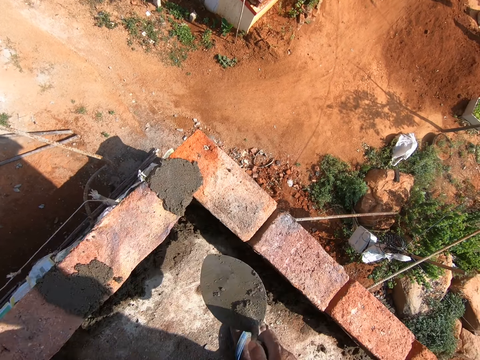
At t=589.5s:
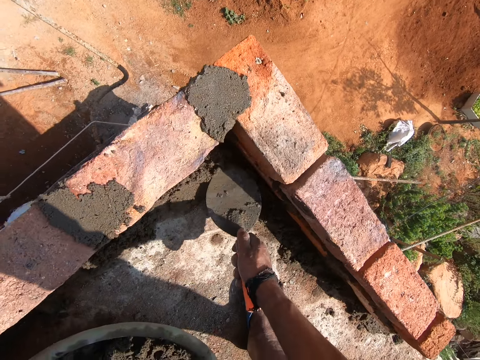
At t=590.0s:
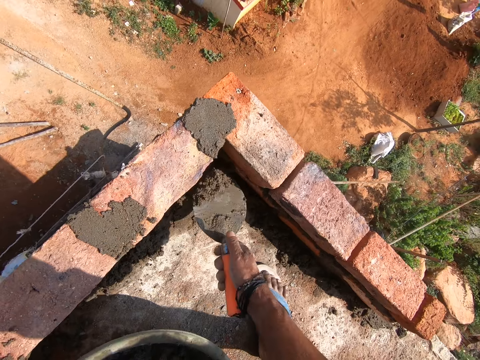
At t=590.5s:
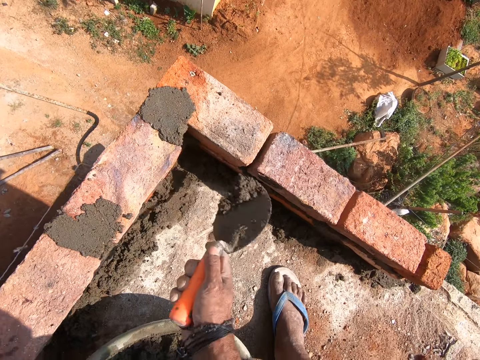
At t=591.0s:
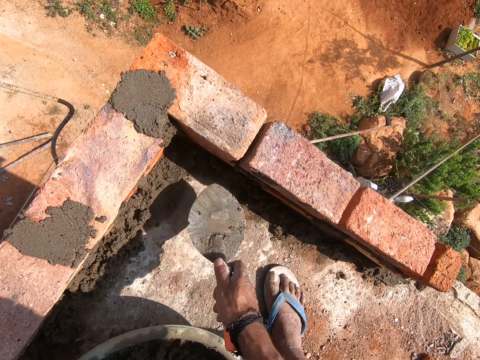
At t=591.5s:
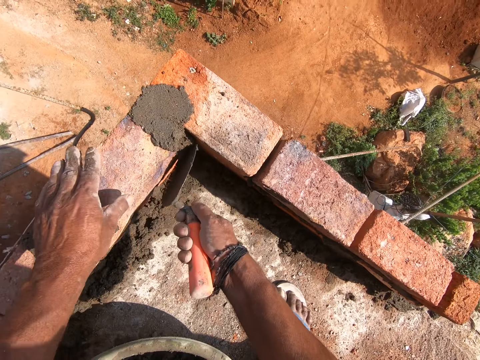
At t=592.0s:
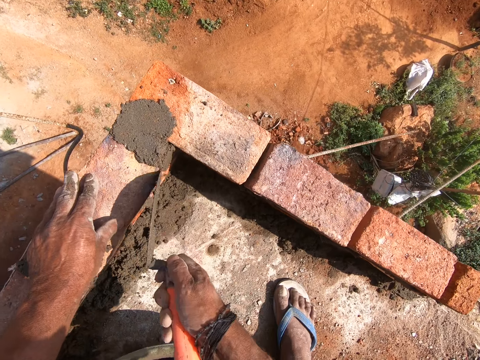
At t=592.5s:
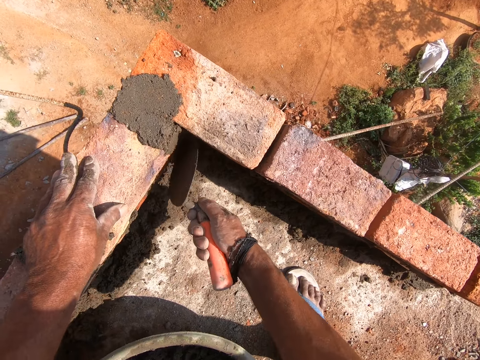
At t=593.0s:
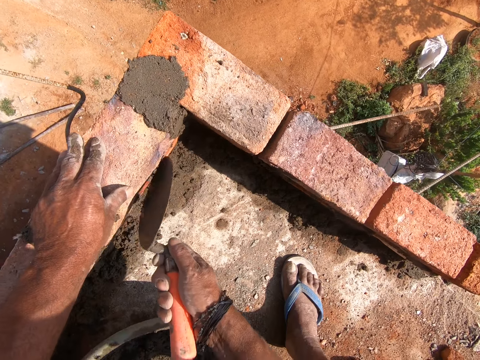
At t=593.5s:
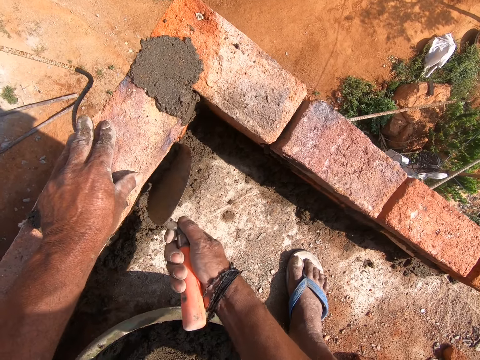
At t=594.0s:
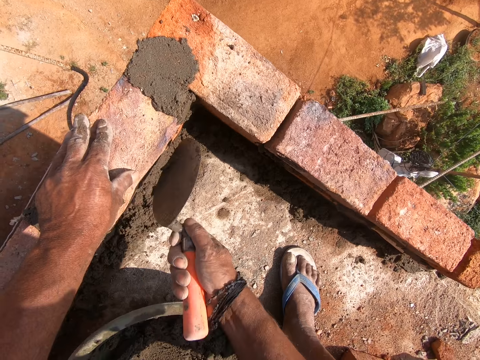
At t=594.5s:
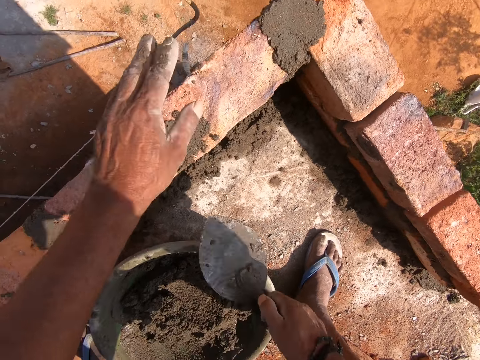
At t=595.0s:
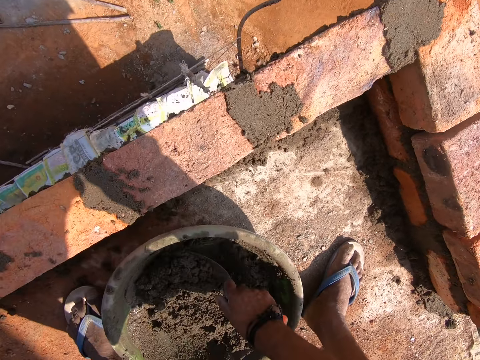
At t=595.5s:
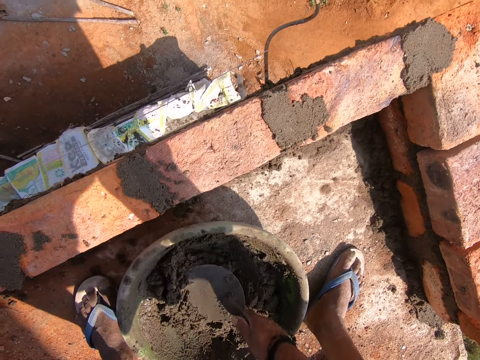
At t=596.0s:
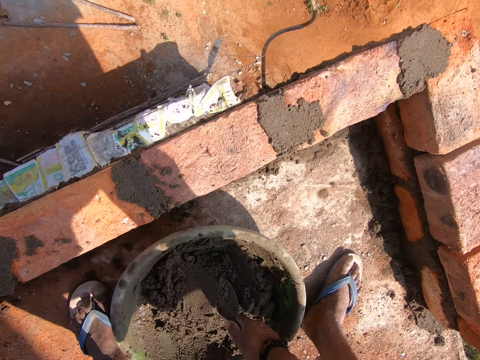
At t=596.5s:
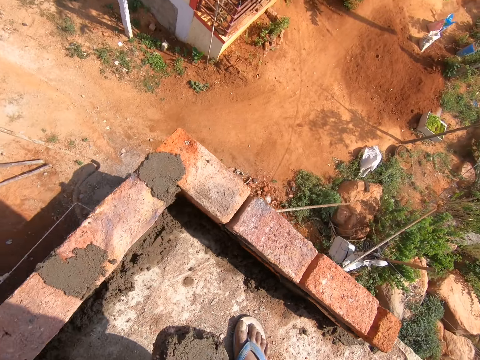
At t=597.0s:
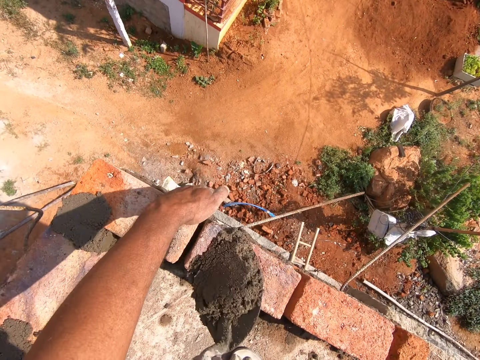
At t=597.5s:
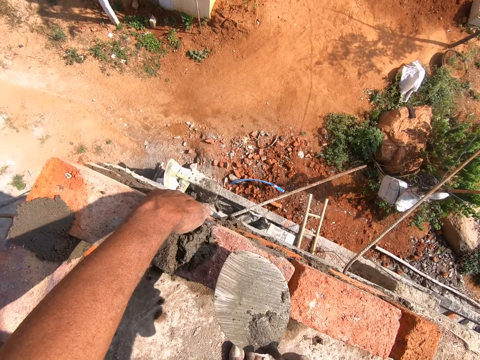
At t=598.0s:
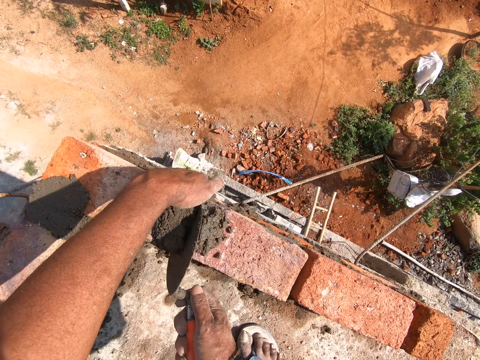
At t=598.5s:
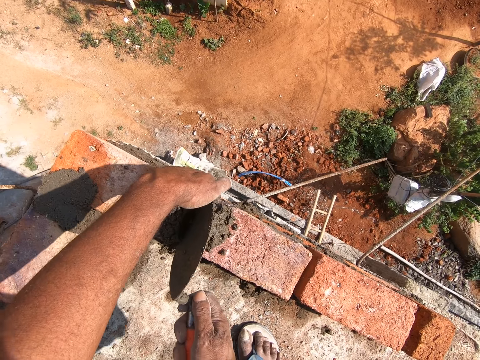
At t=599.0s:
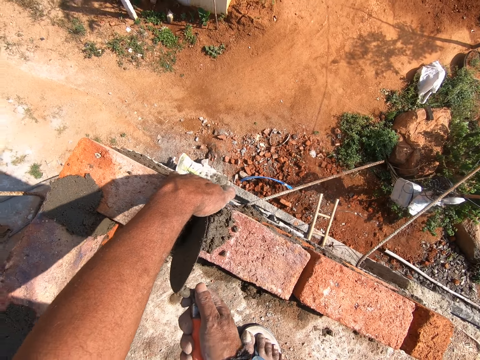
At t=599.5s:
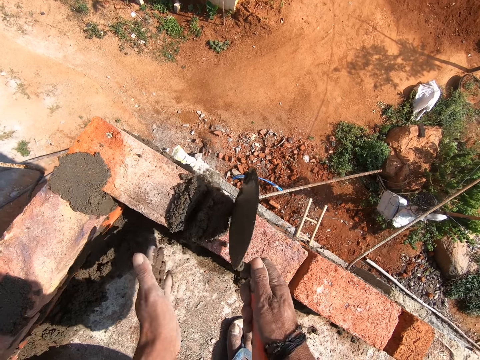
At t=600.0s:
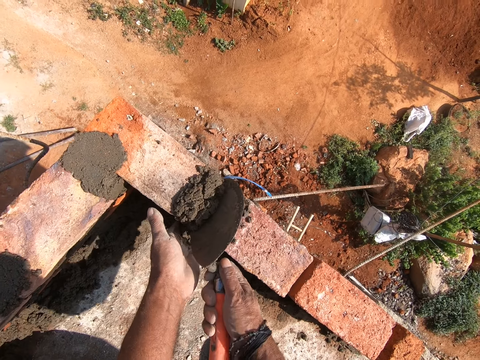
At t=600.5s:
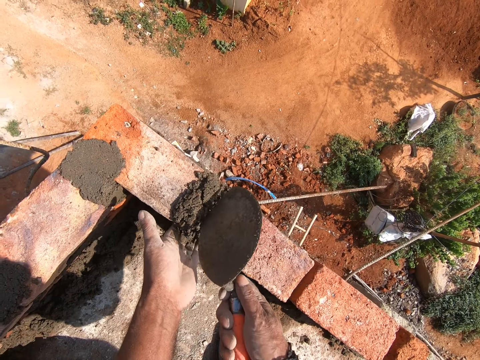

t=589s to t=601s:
The camera wearer picks cement or sand with a trowel. They chop the sand. They plaster the wall. They pick the cement with the trowel. They mix the sand. They put the cement between the bricks.

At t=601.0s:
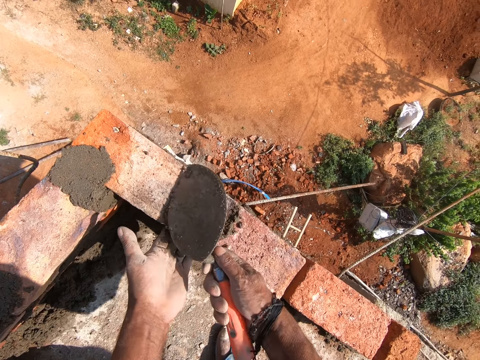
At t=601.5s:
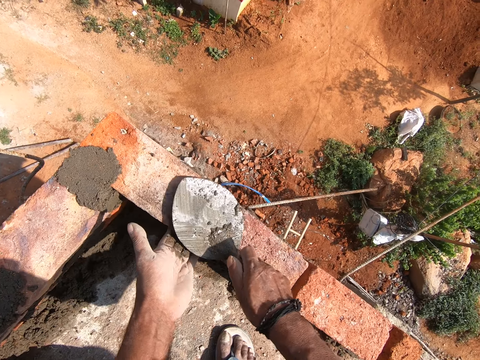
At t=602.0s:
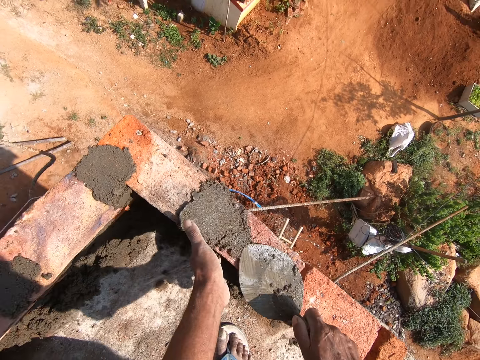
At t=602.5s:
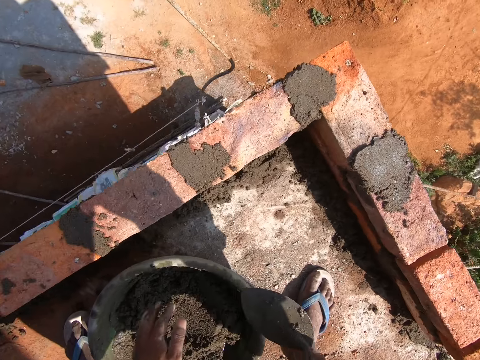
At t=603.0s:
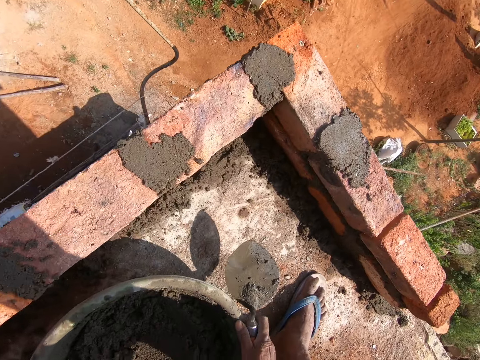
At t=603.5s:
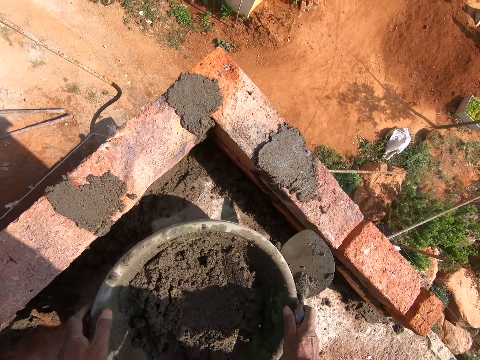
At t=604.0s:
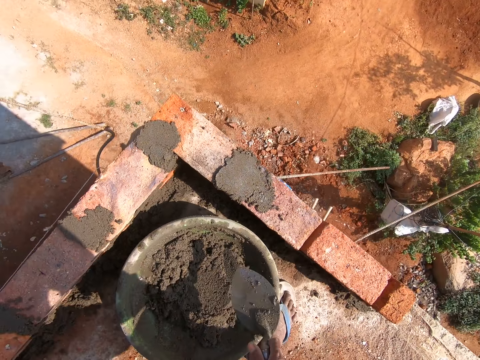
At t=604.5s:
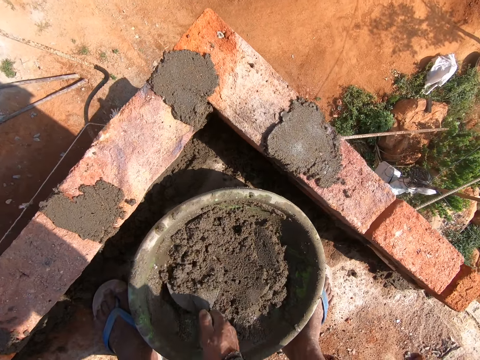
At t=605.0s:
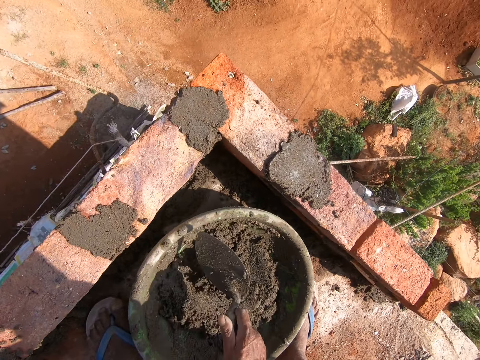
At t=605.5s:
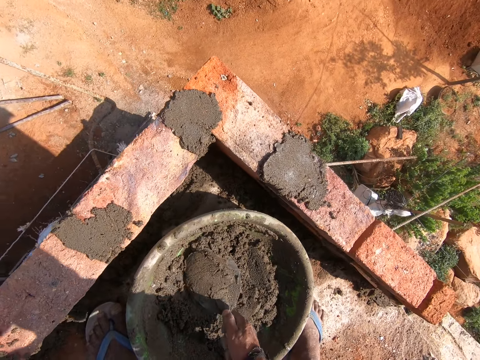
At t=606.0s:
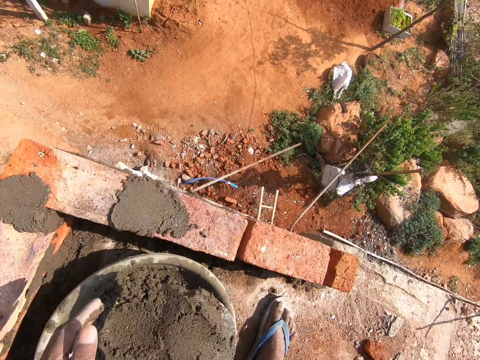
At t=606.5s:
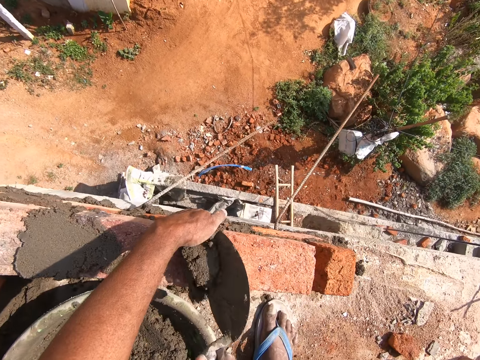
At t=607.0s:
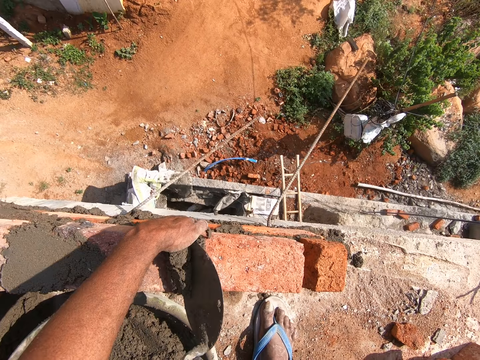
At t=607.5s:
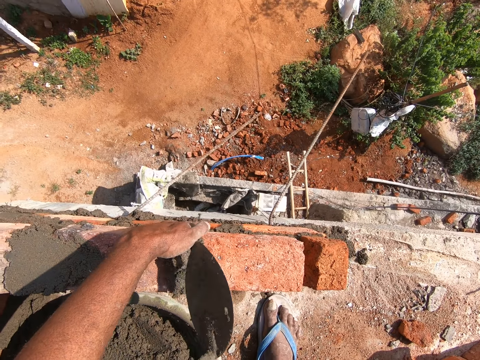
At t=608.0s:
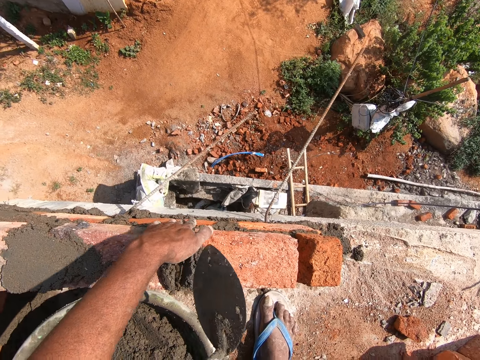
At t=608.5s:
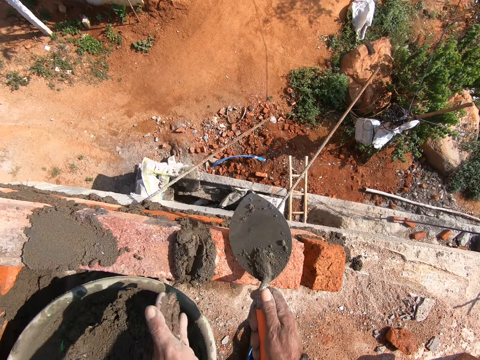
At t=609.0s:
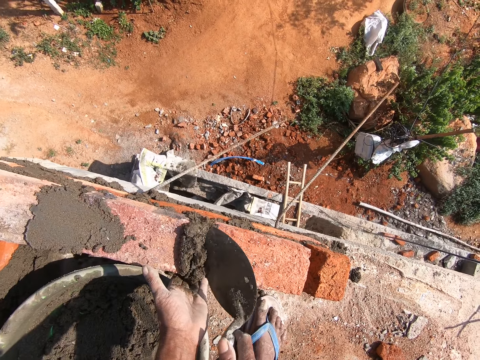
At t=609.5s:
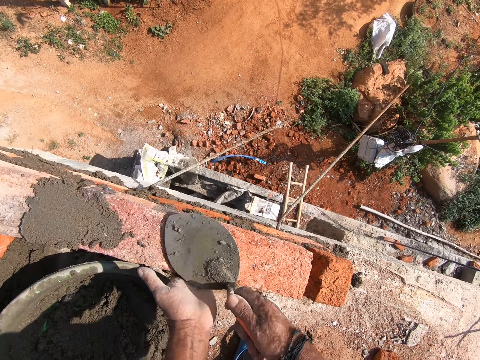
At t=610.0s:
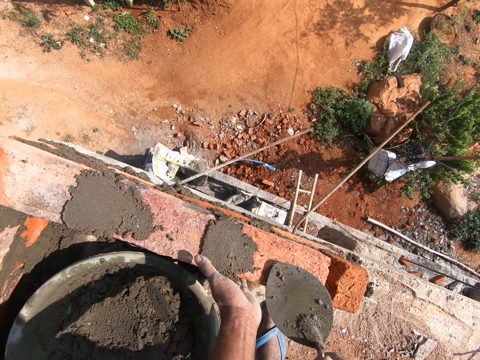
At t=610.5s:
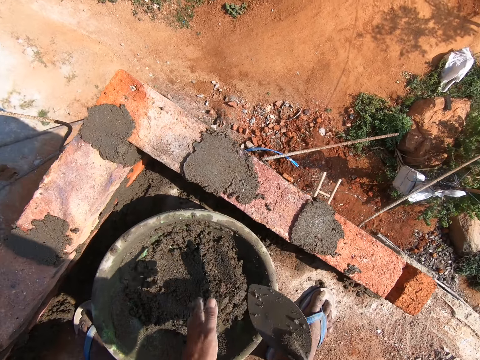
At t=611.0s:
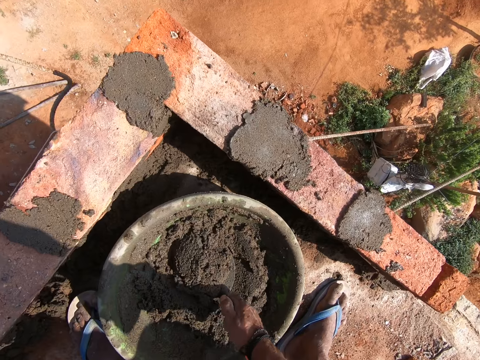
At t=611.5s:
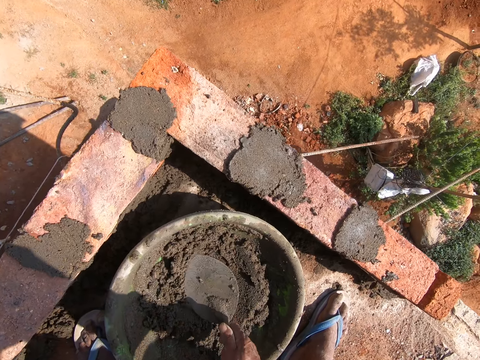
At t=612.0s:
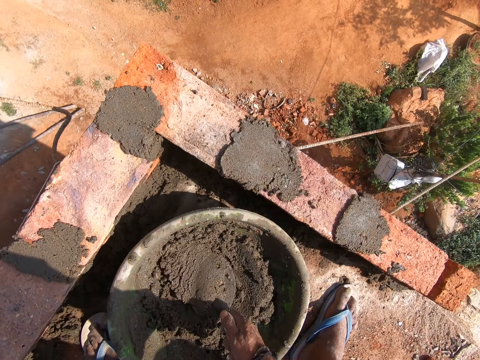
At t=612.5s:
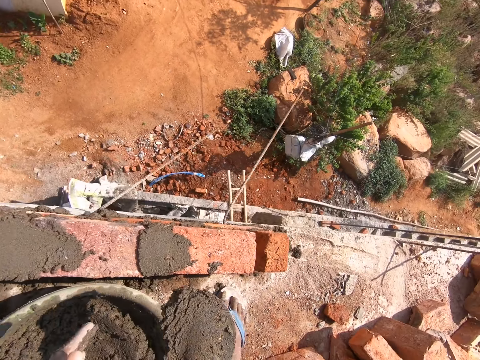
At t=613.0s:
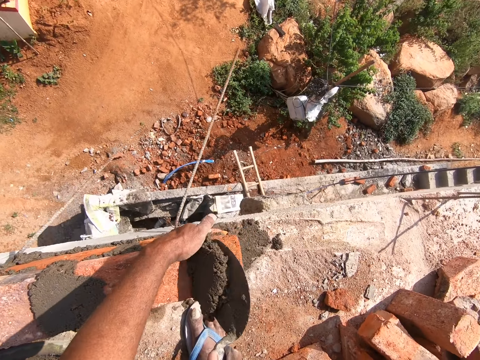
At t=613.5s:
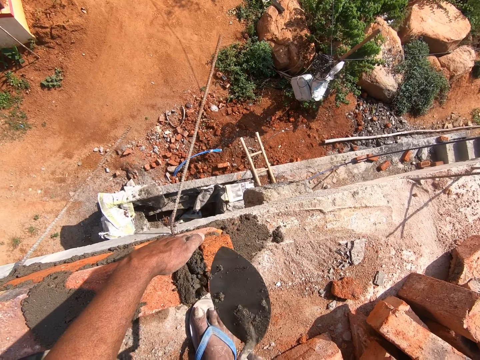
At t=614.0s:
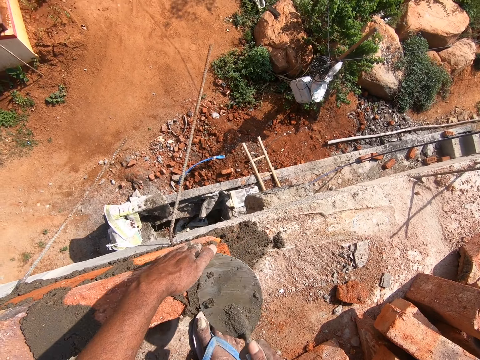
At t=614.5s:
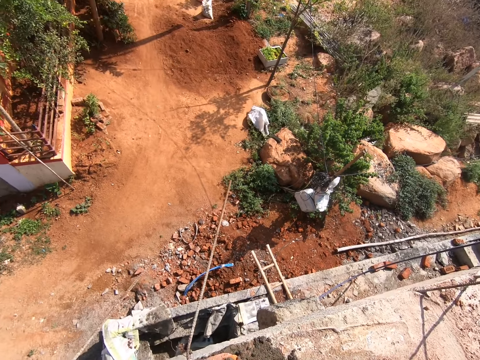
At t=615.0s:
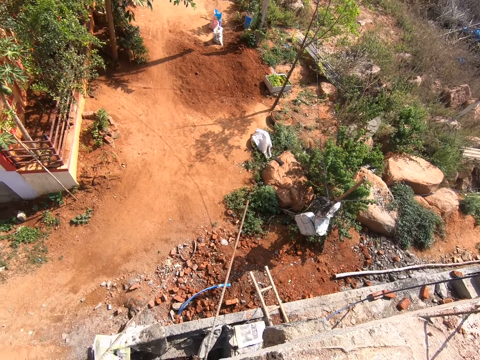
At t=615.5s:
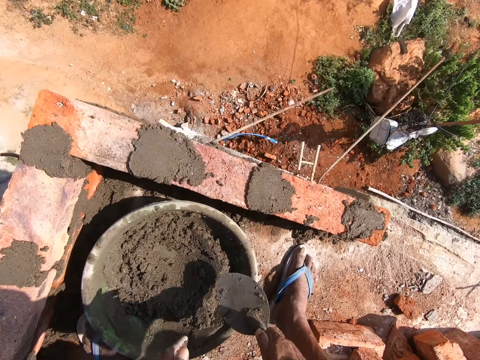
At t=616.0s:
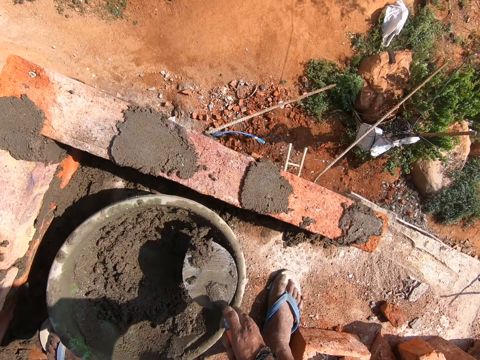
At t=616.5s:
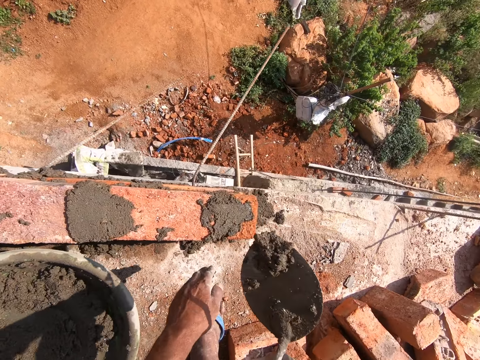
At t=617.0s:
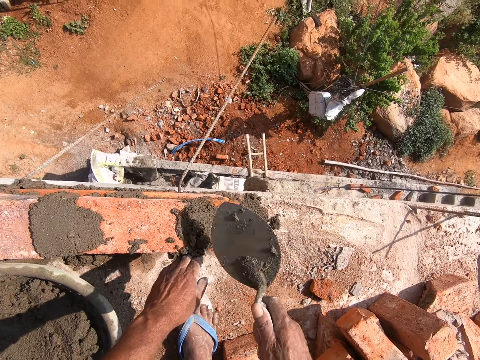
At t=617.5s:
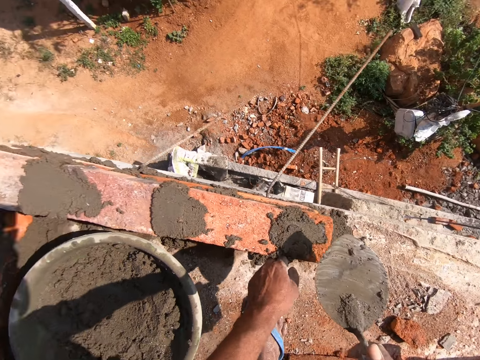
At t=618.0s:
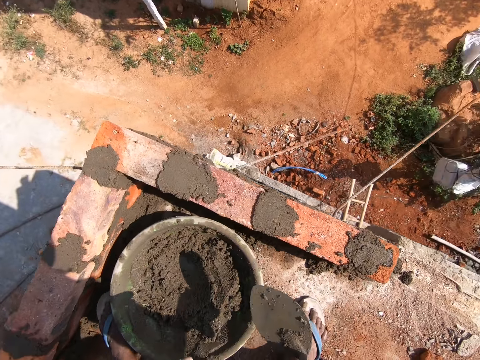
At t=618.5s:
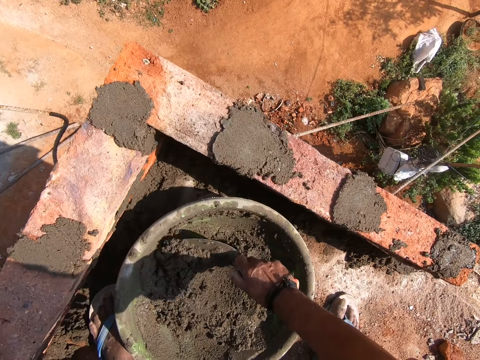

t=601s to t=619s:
The camera wearer moves a basin. They pick cement or sand with a trowel. They mix the sand. They put the cement between the bricks. They pick the cement with the trowel. They mix the sand. They put the cement between the bricks. They look around. They pick the cement with the trowel. They put the cement between the bricks.
